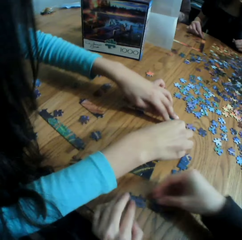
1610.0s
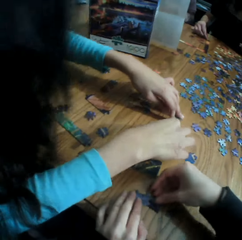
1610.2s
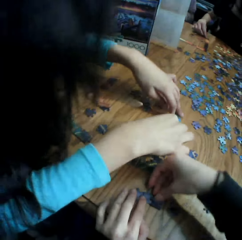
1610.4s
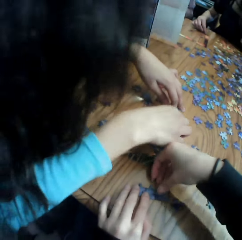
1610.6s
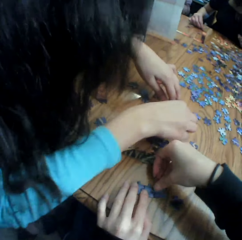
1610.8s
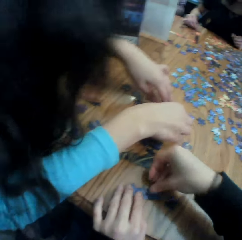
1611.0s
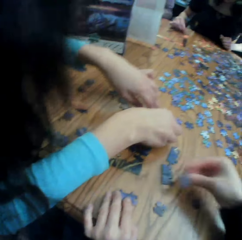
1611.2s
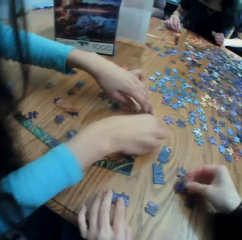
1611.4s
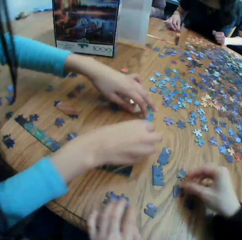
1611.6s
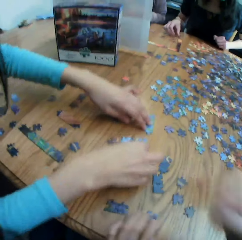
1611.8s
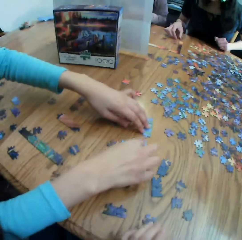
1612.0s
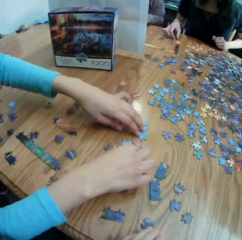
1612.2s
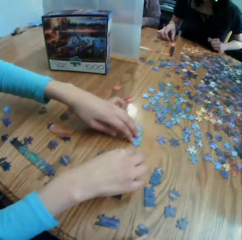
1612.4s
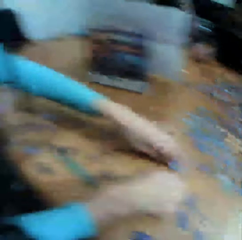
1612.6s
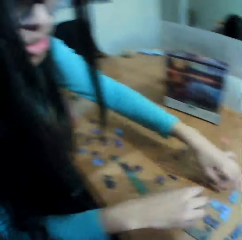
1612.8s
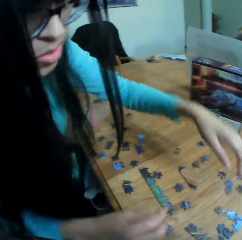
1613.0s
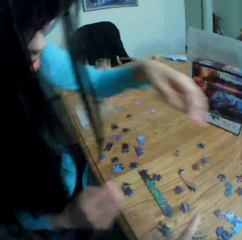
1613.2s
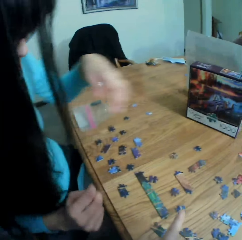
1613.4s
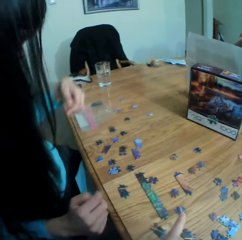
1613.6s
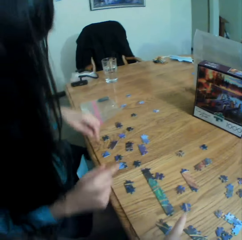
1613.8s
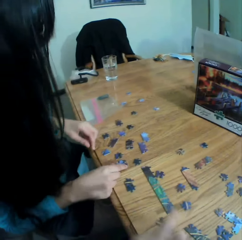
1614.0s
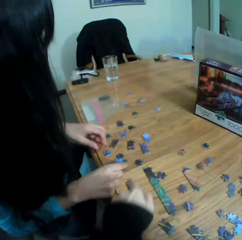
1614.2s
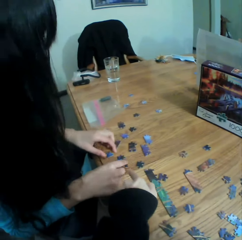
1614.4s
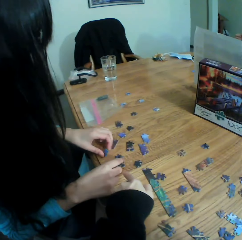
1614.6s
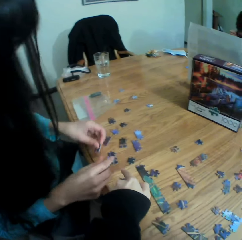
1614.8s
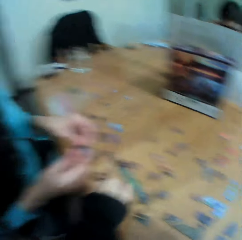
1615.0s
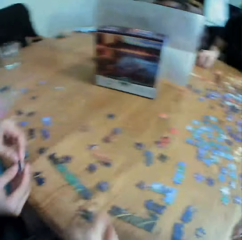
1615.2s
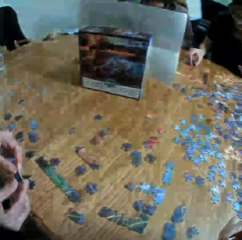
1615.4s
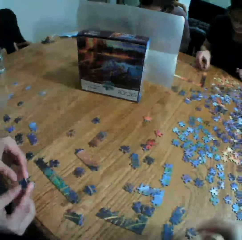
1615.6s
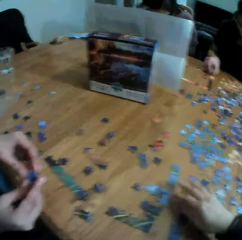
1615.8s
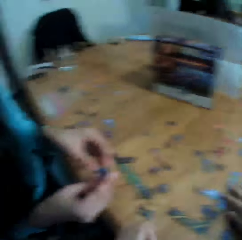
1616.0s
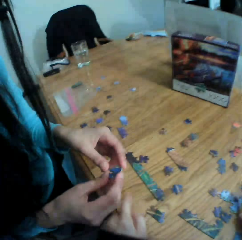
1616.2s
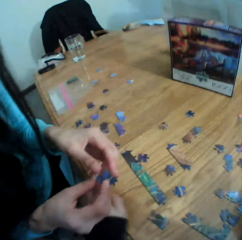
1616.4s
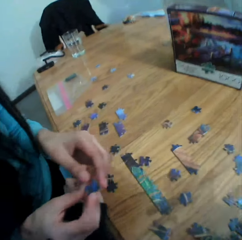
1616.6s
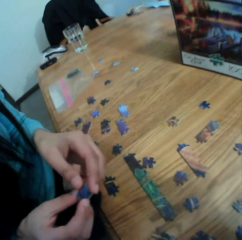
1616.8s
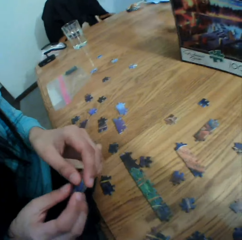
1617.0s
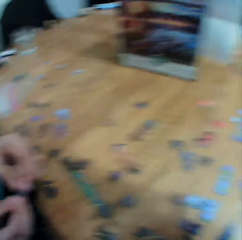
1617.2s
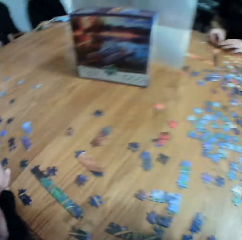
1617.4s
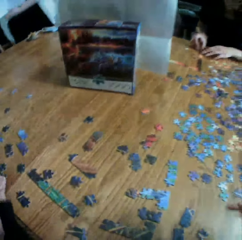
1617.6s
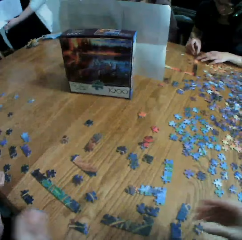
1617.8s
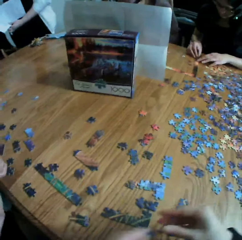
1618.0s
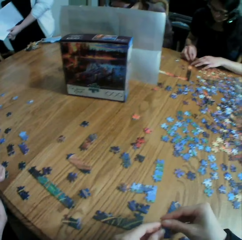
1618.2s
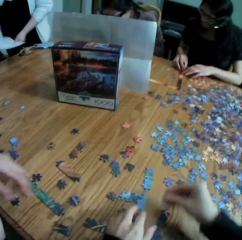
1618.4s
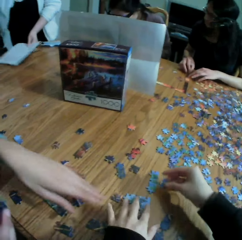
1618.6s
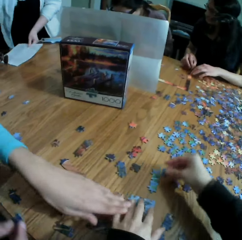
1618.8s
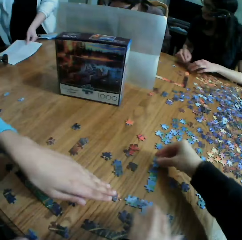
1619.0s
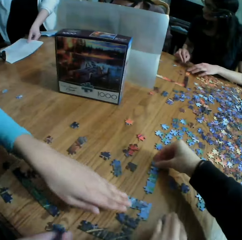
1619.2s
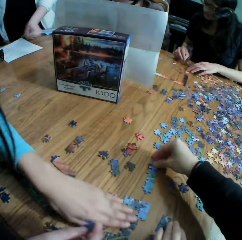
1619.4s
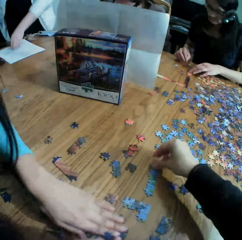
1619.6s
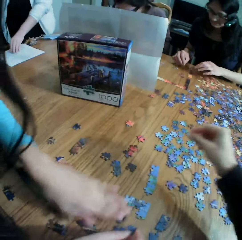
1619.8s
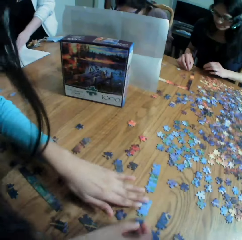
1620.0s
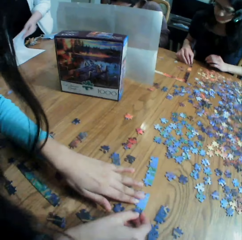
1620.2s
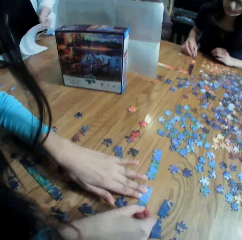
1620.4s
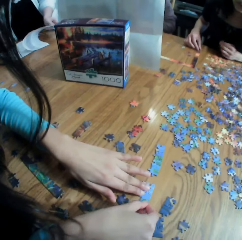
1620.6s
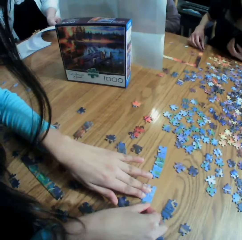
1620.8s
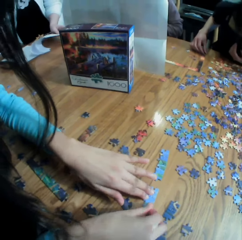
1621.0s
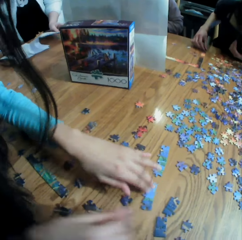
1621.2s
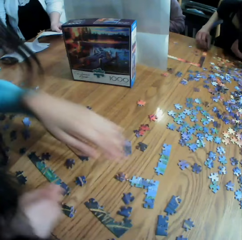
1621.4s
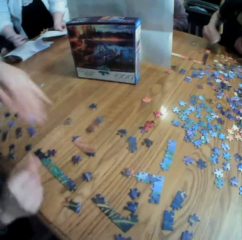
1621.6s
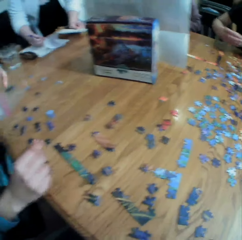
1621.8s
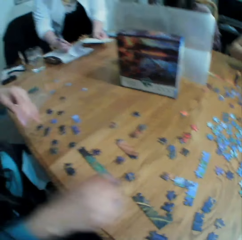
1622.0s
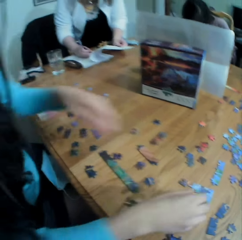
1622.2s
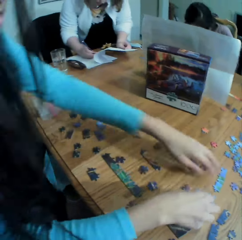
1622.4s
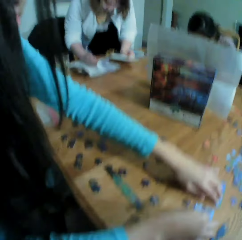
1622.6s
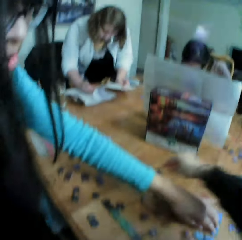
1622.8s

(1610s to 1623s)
The camera wearer puts the puzzle on the table. They move the right hand. They look at a woman. They play the jigsaw puzzle with the woman. They talk to the woman. They point at the puzzle. They touch the puzzle on the table. They take the puzzle. They look at the table. They join the puzzle. They move the right hand.

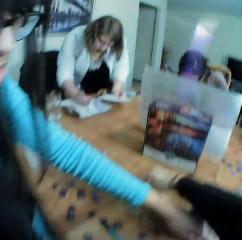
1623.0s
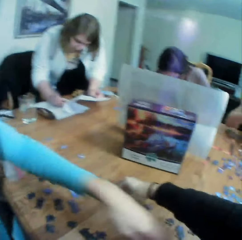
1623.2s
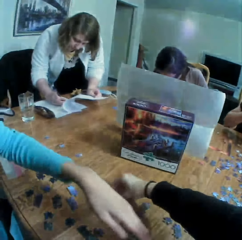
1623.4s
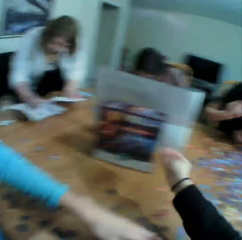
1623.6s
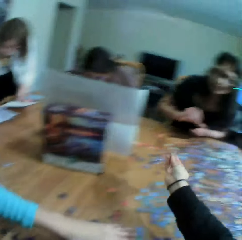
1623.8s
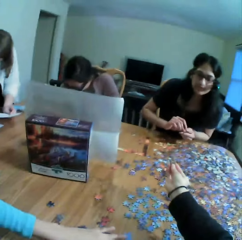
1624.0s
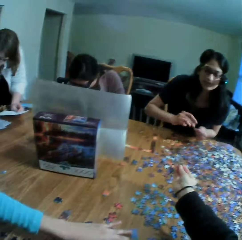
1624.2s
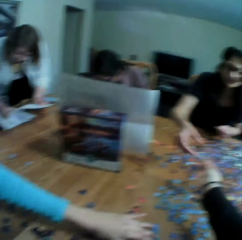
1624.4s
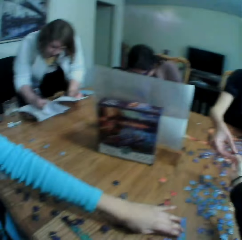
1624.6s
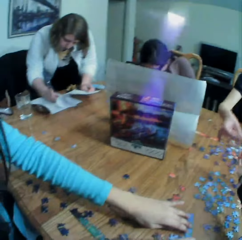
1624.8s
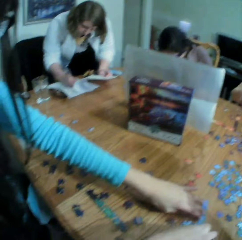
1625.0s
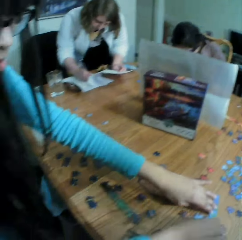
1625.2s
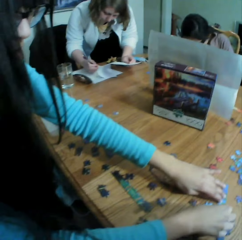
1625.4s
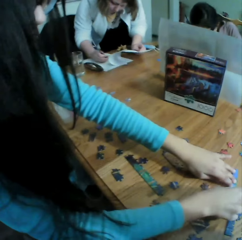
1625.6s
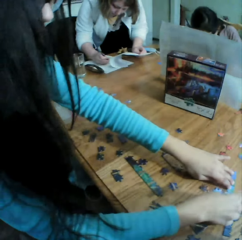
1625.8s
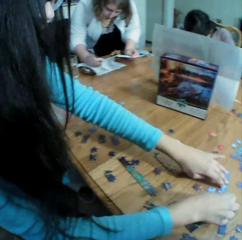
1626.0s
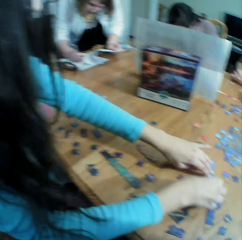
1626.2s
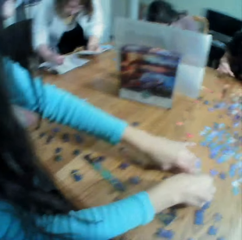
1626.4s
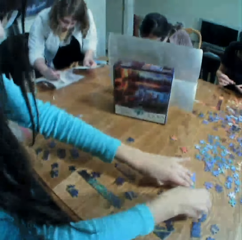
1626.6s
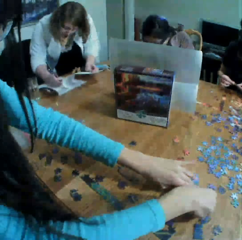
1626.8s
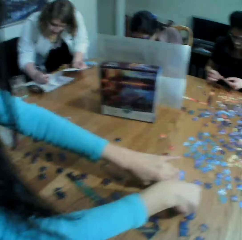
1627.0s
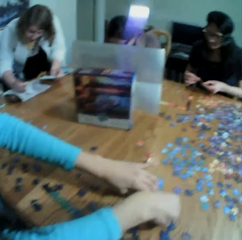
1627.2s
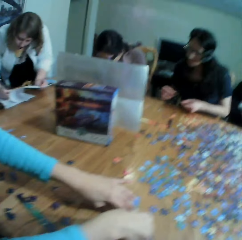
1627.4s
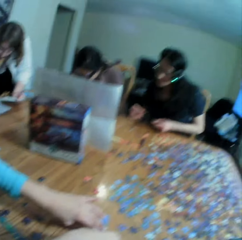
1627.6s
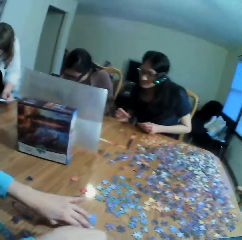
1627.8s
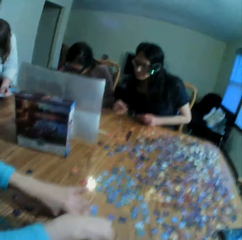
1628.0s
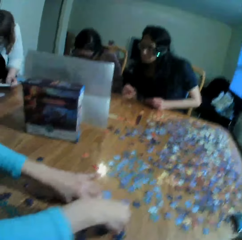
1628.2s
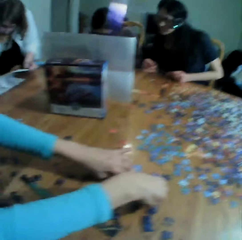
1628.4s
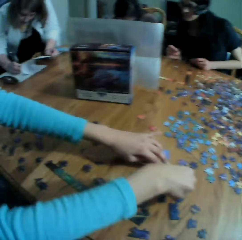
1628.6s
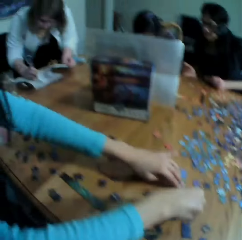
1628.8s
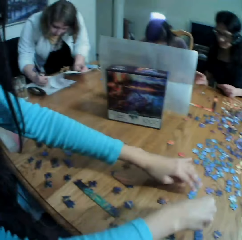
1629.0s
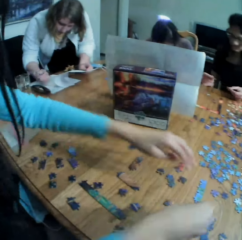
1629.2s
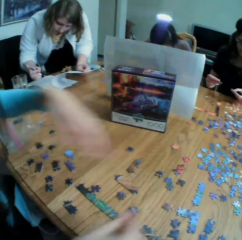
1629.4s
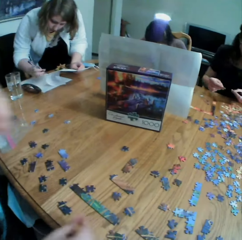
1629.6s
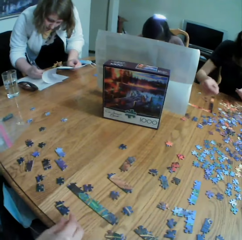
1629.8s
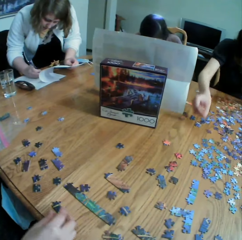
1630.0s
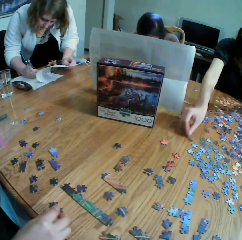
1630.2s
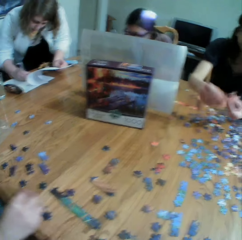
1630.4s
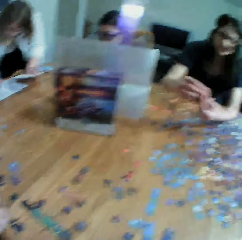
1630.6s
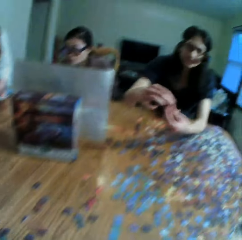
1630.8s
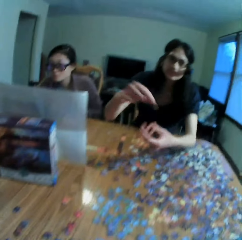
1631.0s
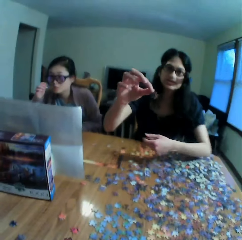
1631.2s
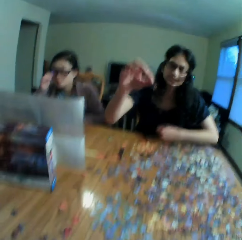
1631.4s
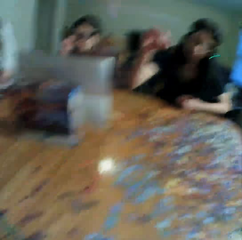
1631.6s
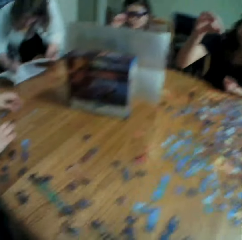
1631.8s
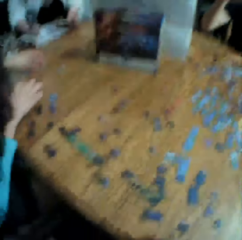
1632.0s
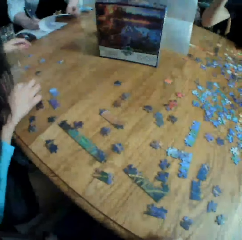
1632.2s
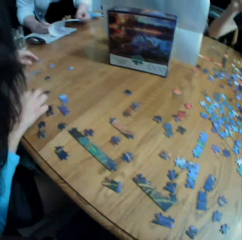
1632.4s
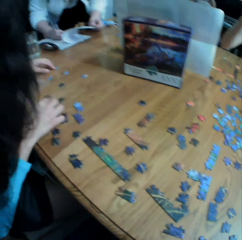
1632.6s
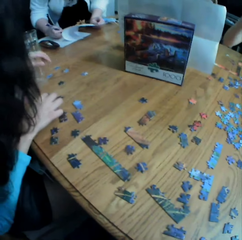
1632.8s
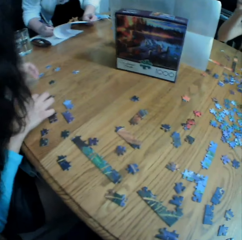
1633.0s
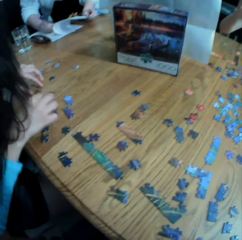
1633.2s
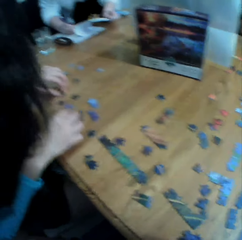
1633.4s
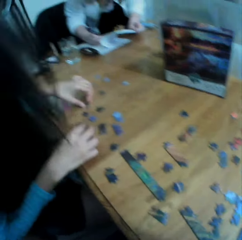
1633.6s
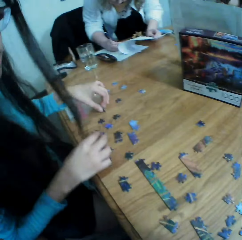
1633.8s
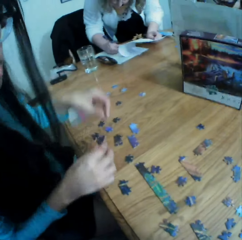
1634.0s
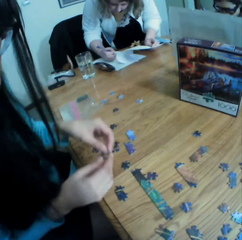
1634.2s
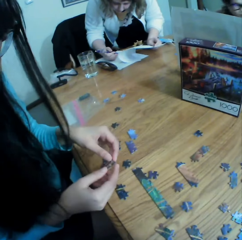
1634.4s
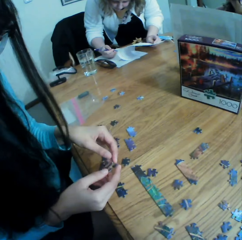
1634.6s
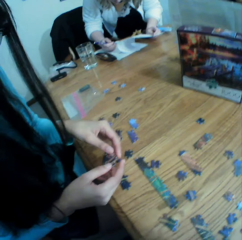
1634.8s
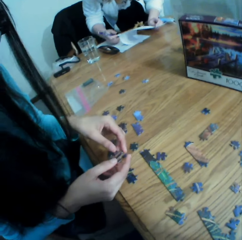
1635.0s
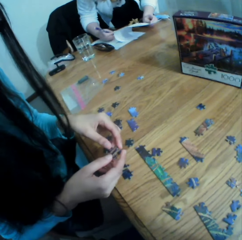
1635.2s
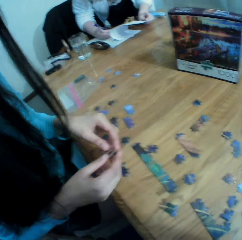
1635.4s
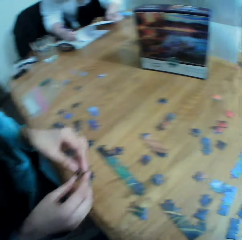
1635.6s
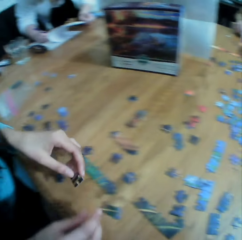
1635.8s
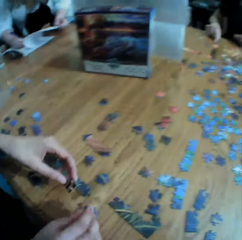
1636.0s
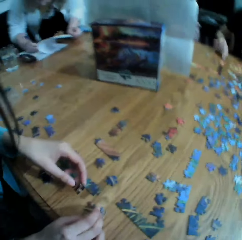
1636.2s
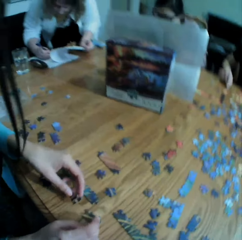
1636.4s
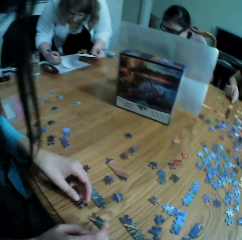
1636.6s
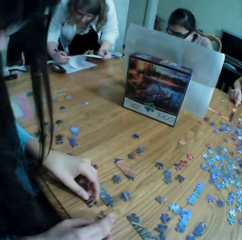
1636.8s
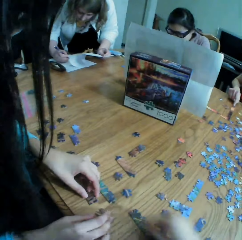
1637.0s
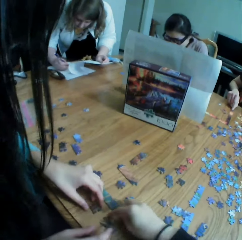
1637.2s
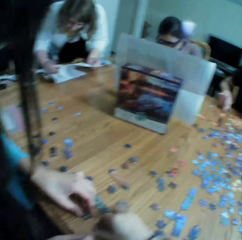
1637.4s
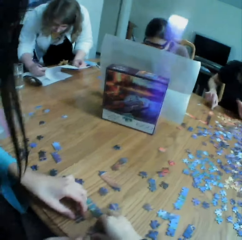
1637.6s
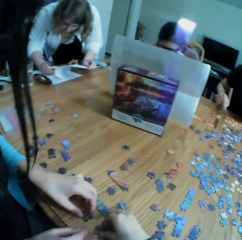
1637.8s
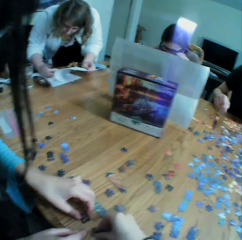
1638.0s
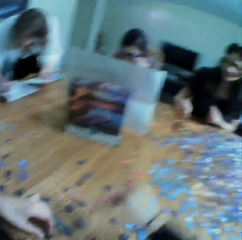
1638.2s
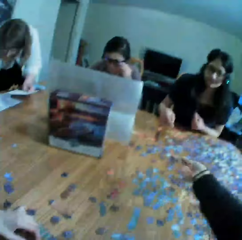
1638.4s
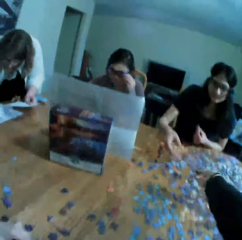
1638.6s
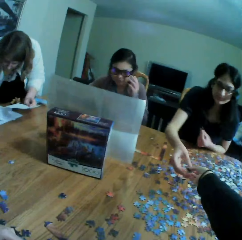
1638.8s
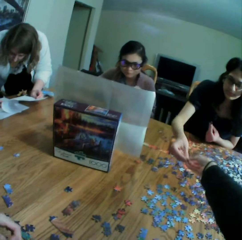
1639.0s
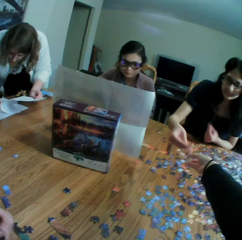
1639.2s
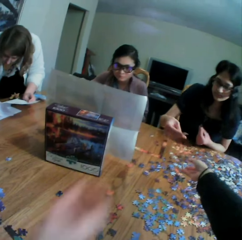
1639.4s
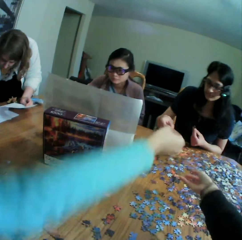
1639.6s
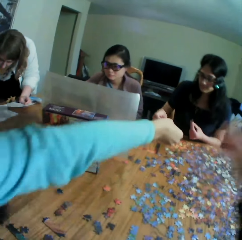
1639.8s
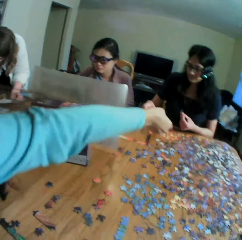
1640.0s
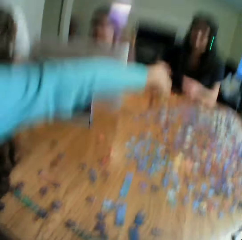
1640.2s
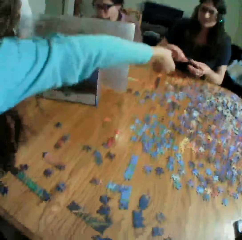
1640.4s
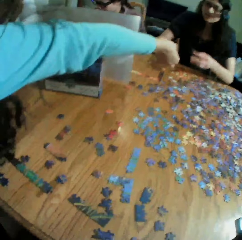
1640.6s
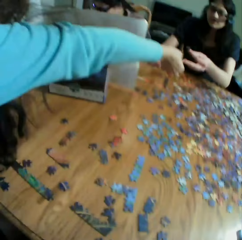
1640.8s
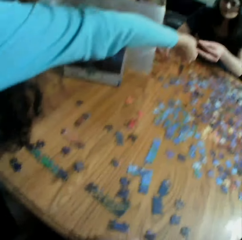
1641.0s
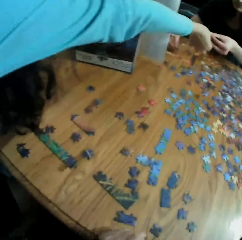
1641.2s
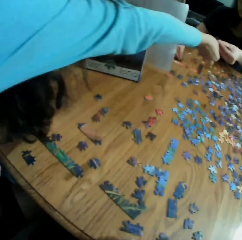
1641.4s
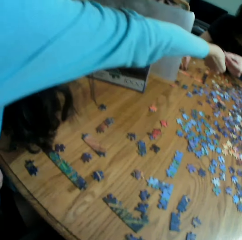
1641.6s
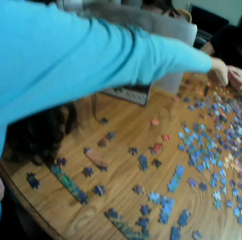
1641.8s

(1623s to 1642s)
The camera wearer takes a puzzle or jigsaw clipart. They hand a woman the puzzle. They look at the puzzle. They converse with another woman. They look at the first woman. They look at the first woman. The first woman shows the camera wearer the jigsaw clipart. The camera wearer looks at the table. They converse with the other woman. They look at the other woman. They pick up the jigsaw clipart from the table. They hand the other woman the puzzle. They look at the other woman. The other woman gives the first woman the jigsaw clipart. The camera wearer looks at the puzzle.
